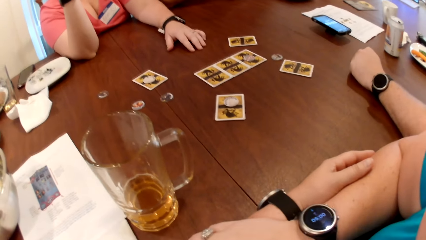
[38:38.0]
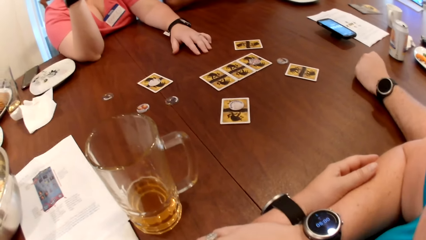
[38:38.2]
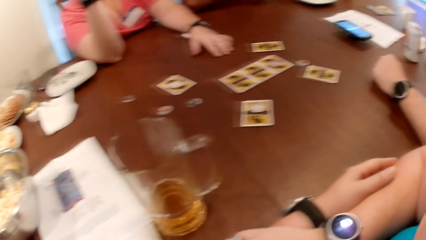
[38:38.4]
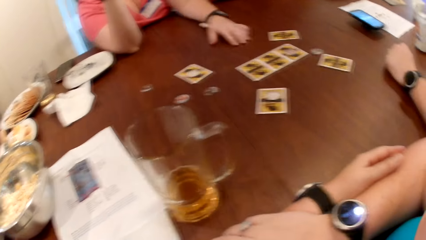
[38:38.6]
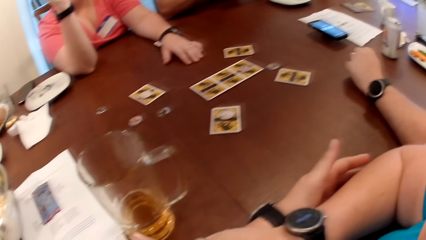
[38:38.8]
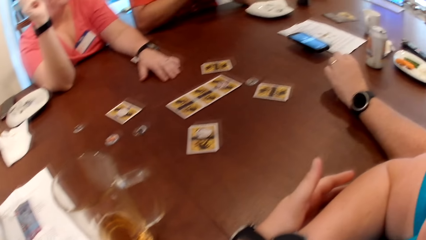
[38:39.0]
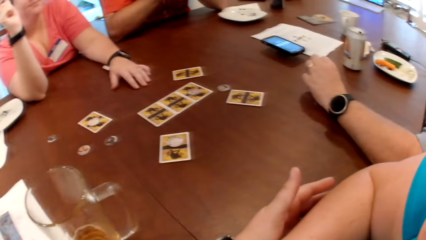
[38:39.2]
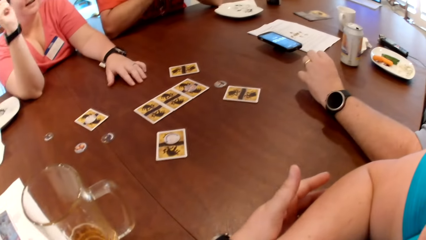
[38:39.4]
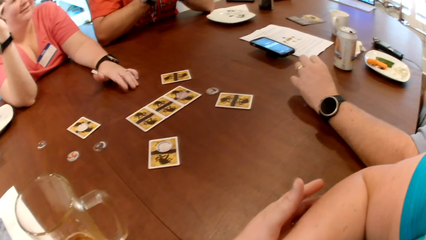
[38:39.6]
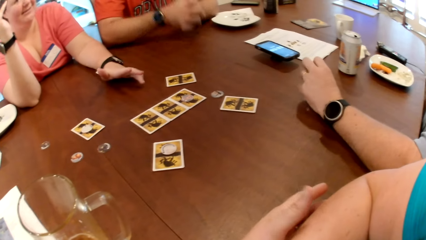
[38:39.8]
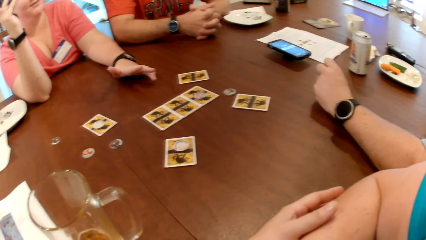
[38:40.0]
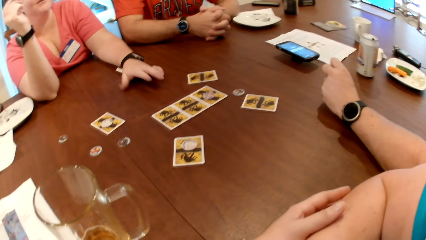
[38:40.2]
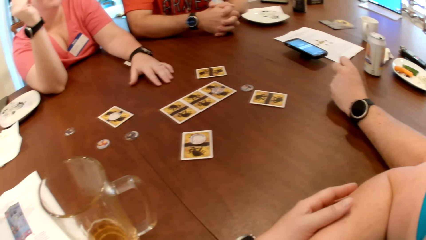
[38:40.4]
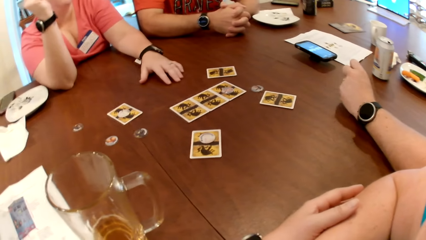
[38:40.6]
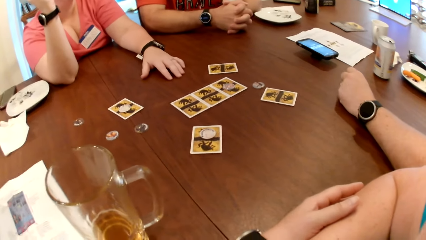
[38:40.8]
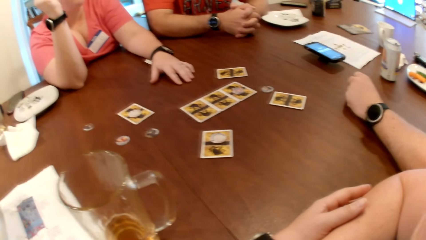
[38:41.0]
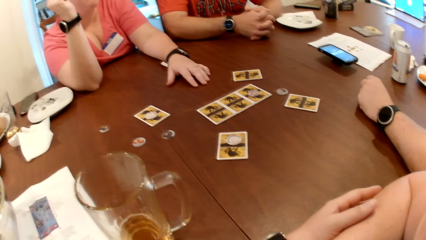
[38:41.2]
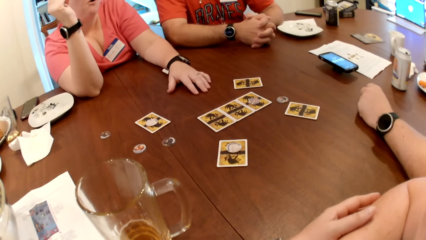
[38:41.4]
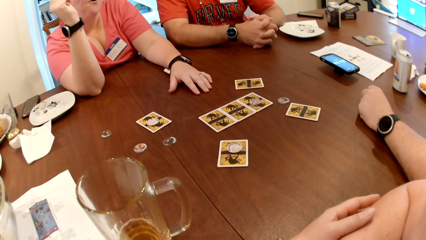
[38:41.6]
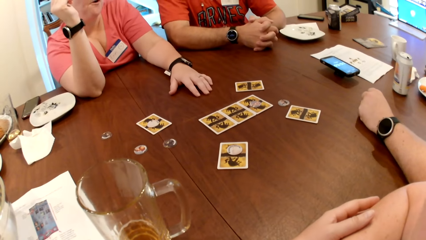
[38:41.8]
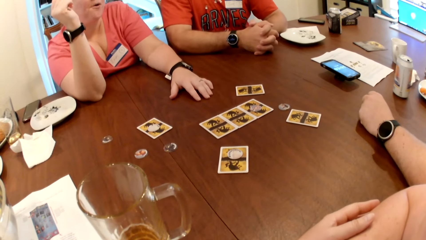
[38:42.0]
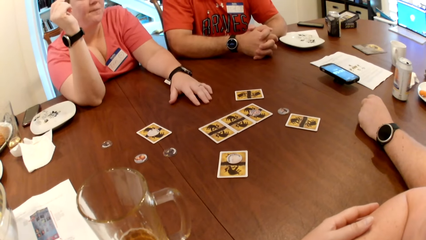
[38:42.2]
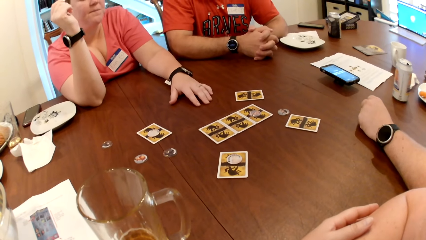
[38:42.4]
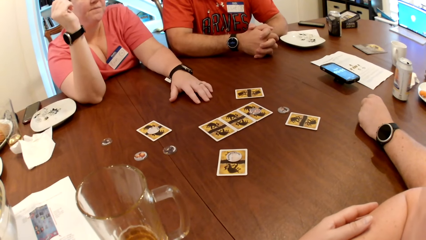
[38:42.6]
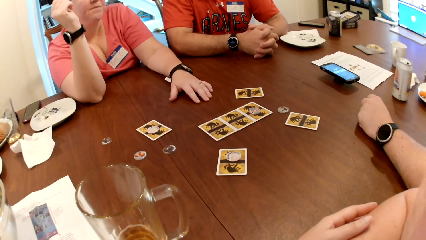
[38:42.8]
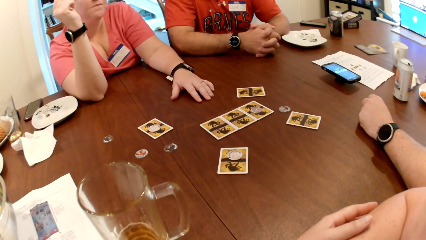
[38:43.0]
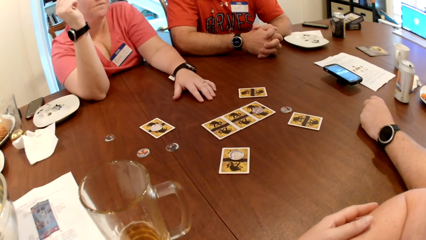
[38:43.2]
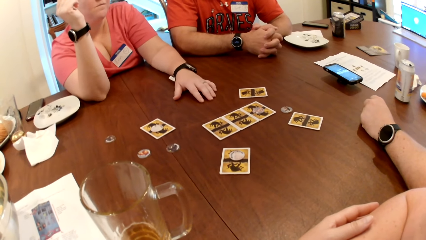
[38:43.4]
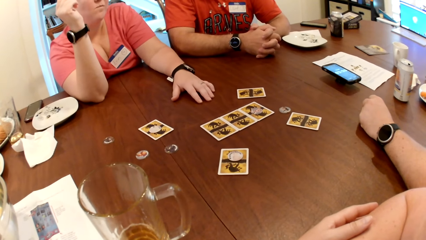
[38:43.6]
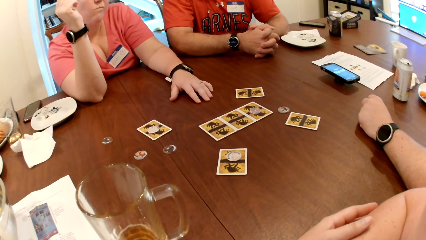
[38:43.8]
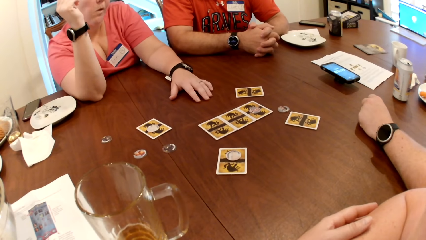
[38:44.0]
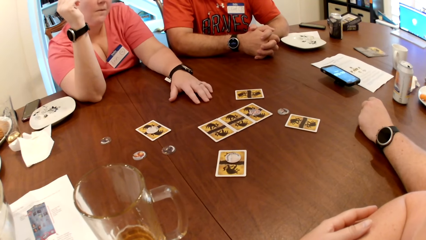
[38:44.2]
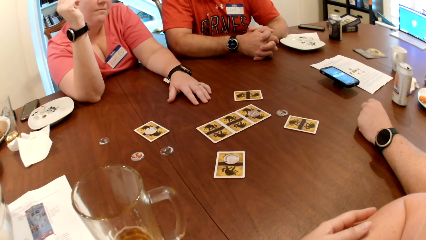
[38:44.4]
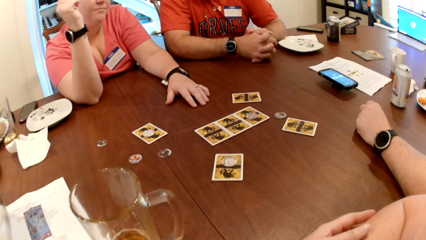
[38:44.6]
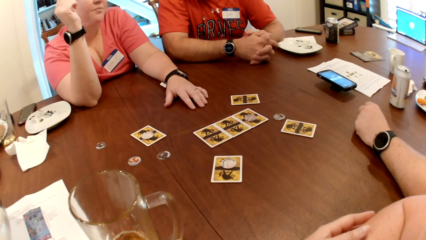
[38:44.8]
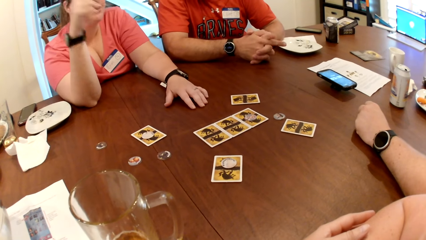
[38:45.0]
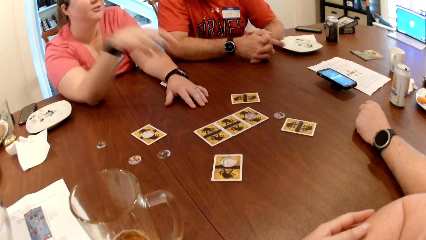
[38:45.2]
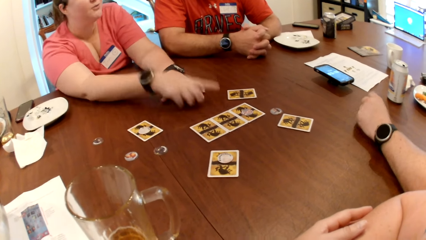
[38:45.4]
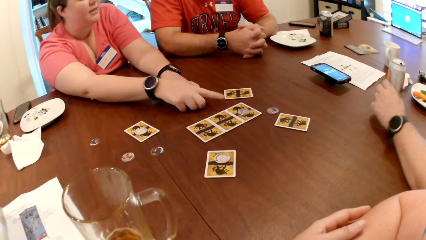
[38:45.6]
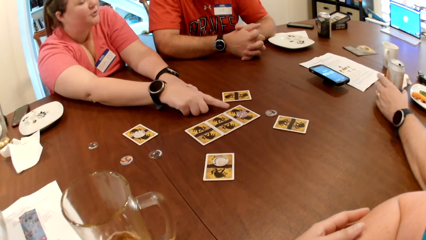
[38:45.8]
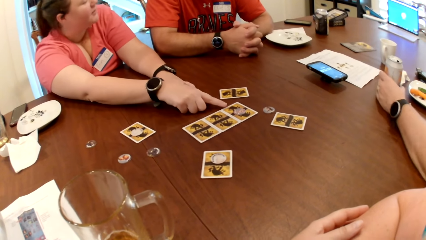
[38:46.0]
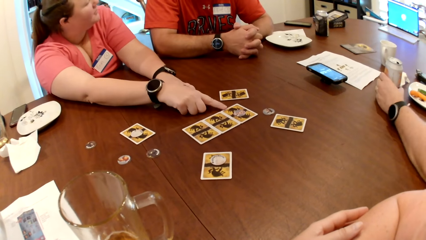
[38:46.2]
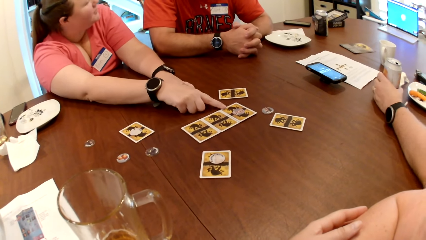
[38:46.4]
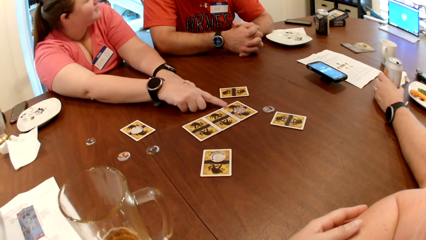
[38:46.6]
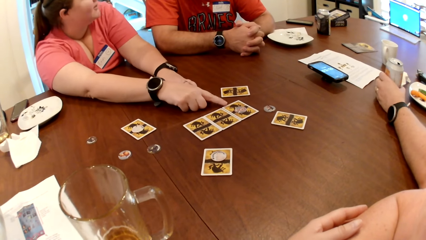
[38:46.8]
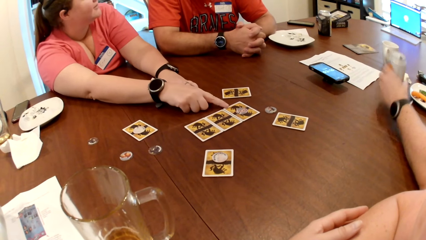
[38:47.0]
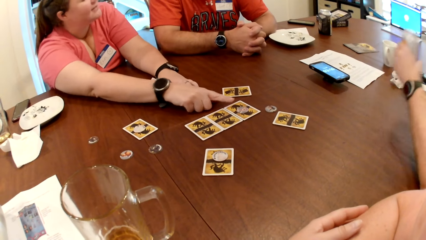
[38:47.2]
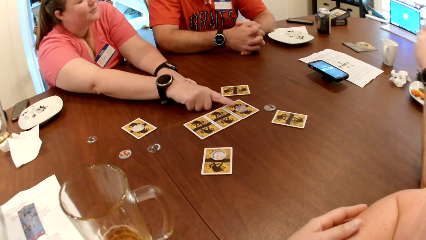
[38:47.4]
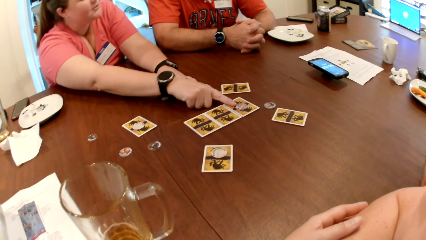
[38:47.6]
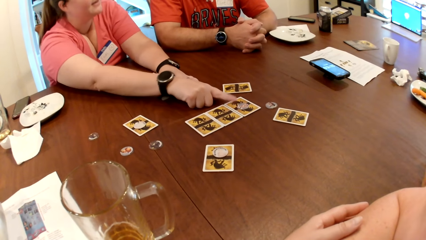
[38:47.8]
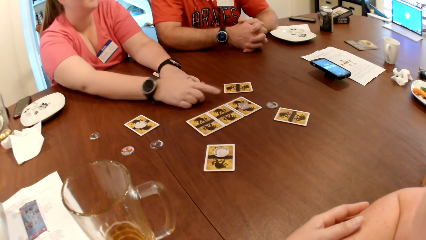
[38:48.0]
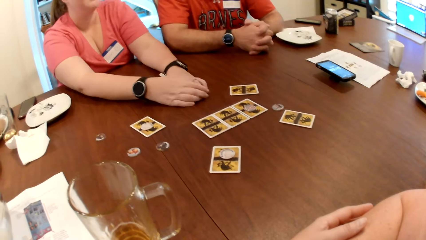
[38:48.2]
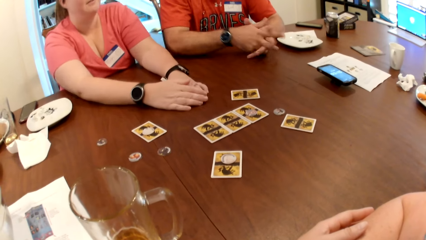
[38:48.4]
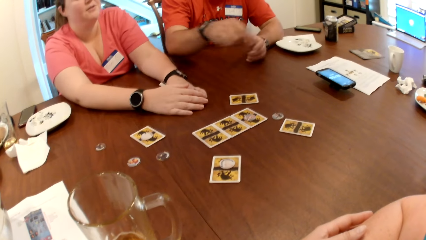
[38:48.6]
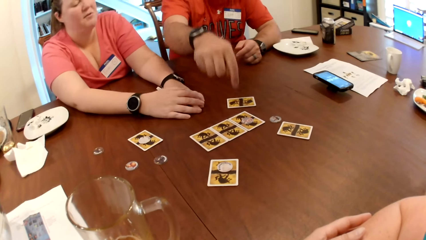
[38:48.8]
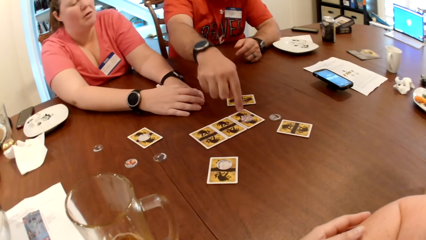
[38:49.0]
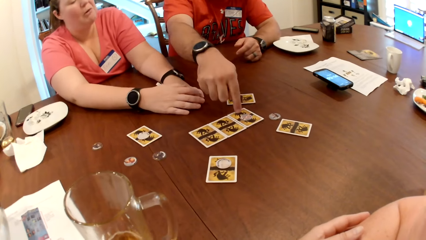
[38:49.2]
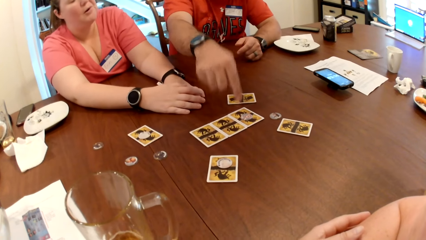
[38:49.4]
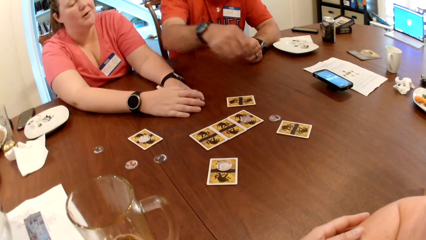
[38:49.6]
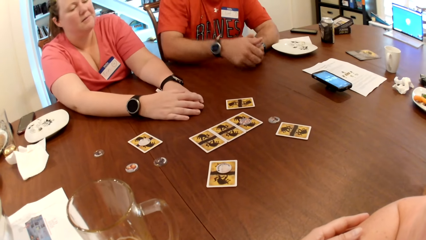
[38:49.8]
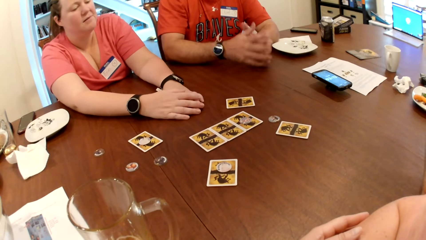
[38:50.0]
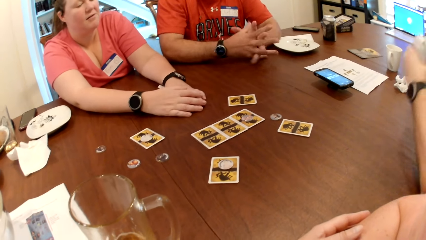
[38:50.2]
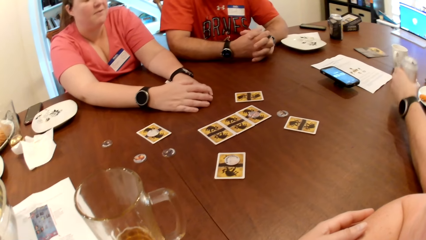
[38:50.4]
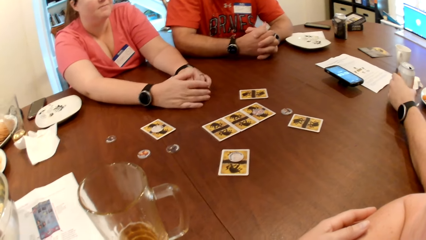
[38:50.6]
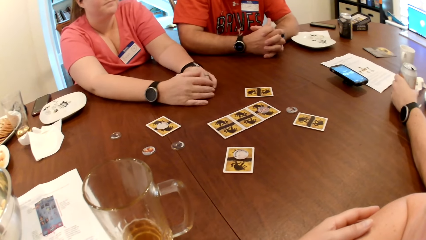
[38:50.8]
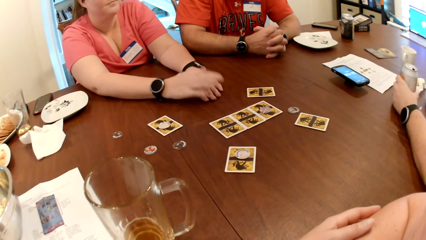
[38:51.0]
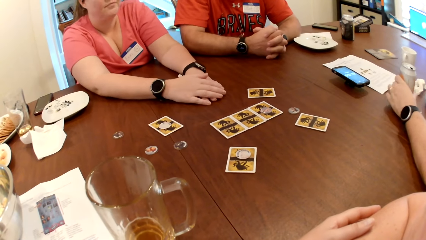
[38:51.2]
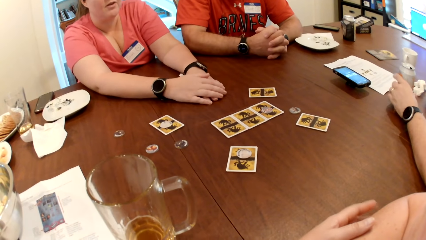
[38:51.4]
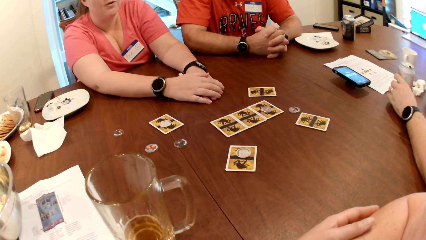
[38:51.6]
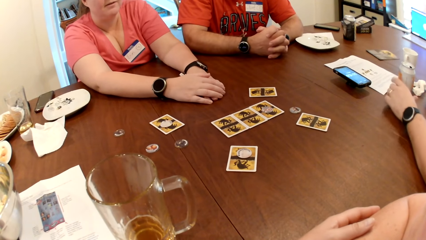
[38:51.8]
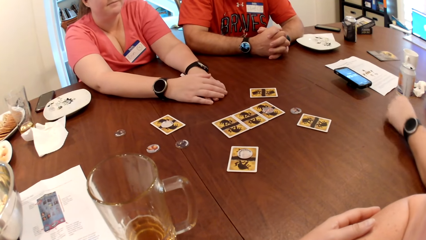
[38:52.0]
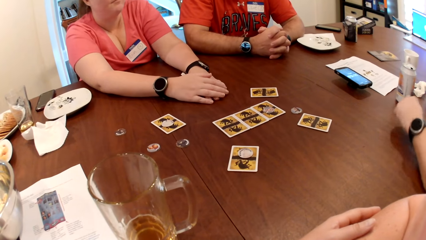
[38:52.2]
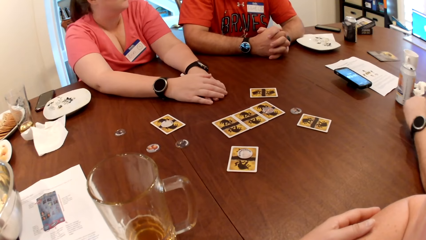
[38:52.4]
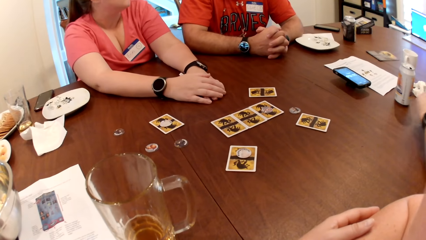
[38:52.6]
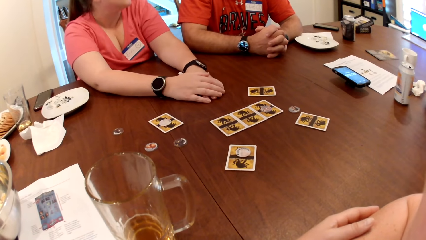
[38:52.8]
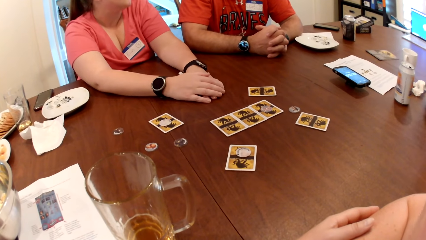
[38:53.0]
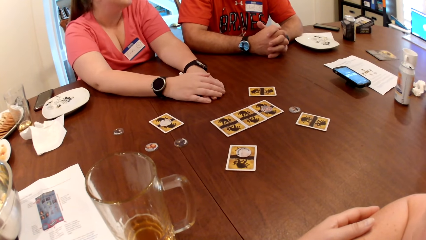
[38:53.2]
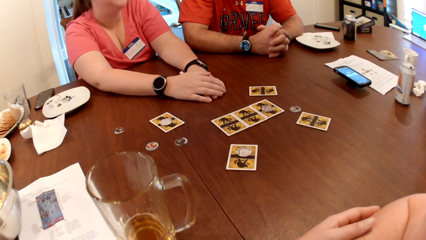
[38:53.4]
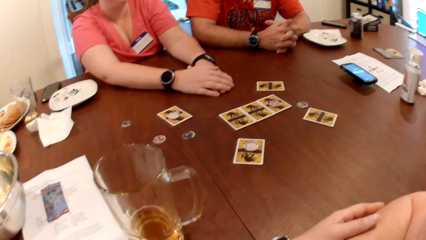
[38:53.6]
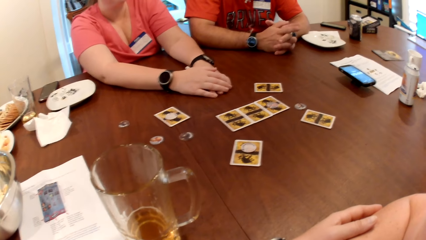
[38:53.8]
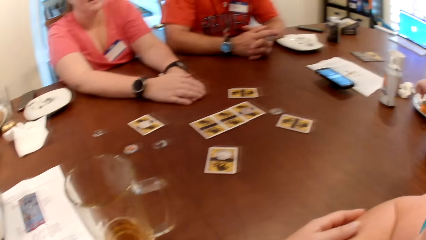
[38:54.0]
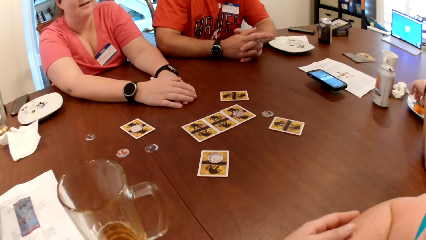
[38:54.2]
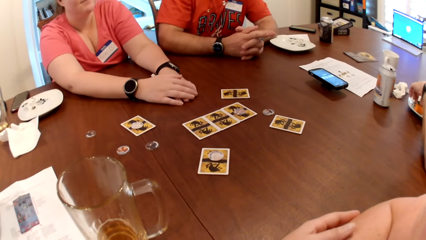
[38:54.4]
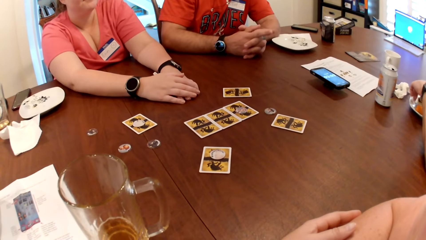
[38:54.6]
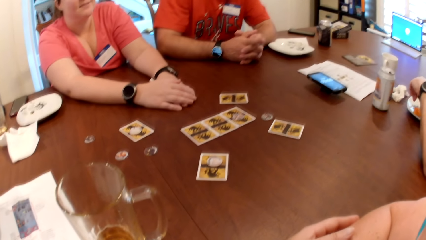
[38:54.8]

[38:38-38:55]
A man places both hands on the table. A woman points at cards on the table. Another man takes the can from the table with his left hand. The first man touches the card with his right hand. A man points at the cards on the table. The other man drops the can on the table and moves the can with his left hand.
